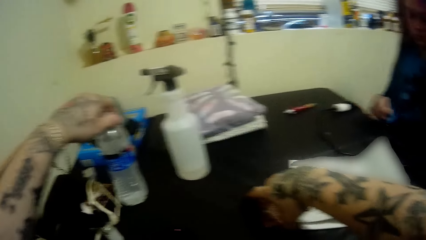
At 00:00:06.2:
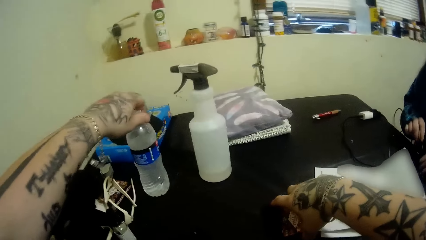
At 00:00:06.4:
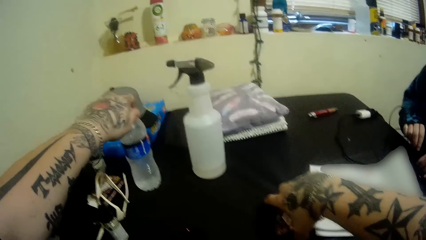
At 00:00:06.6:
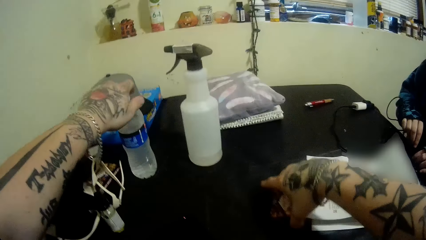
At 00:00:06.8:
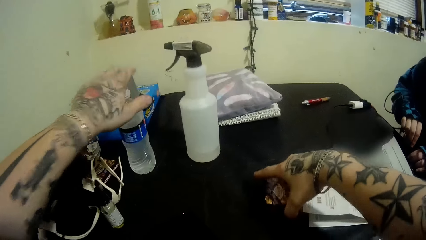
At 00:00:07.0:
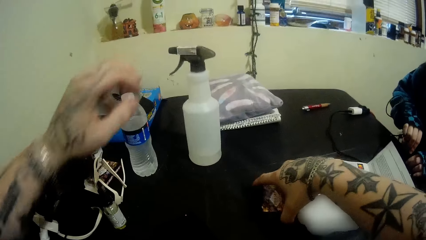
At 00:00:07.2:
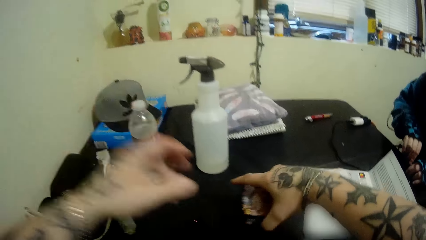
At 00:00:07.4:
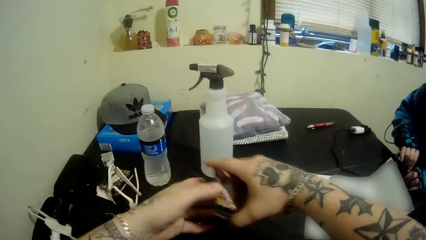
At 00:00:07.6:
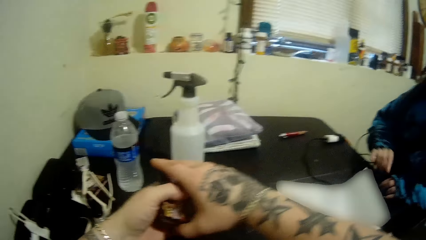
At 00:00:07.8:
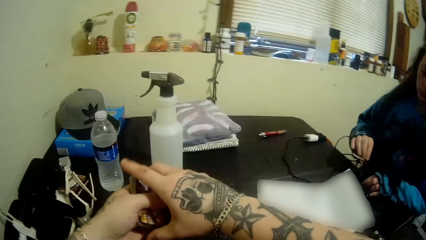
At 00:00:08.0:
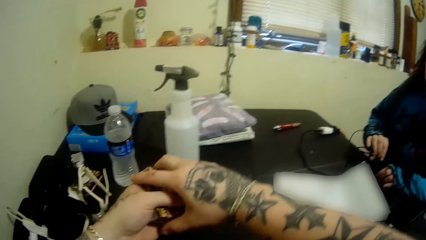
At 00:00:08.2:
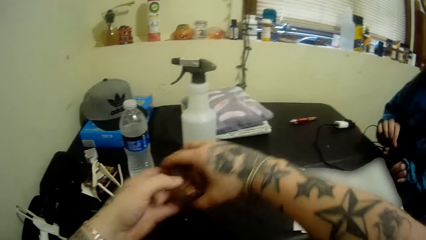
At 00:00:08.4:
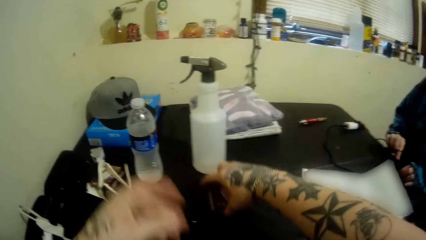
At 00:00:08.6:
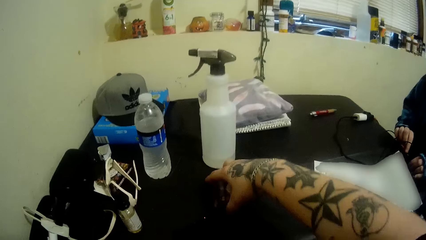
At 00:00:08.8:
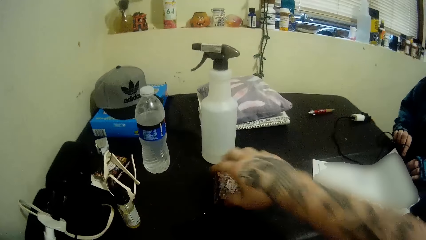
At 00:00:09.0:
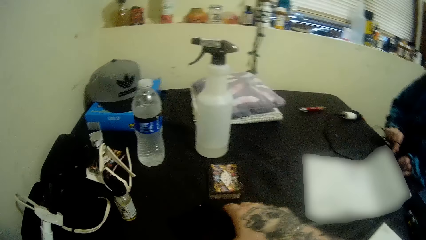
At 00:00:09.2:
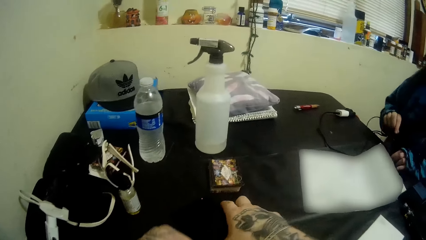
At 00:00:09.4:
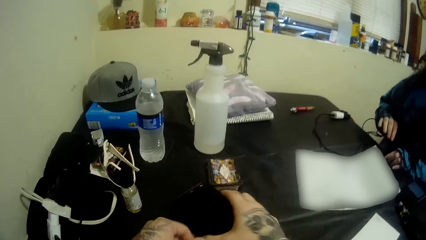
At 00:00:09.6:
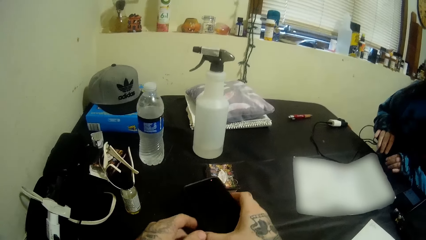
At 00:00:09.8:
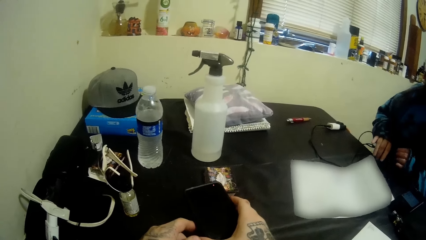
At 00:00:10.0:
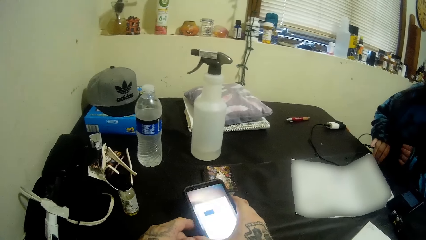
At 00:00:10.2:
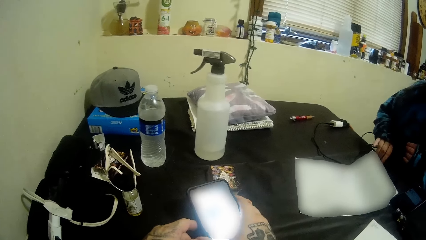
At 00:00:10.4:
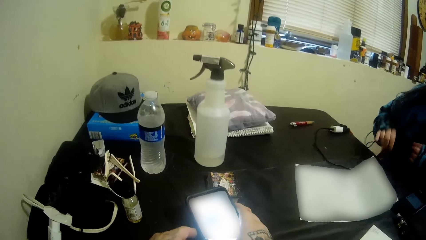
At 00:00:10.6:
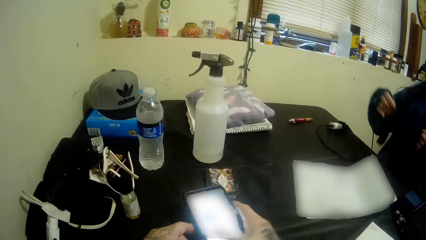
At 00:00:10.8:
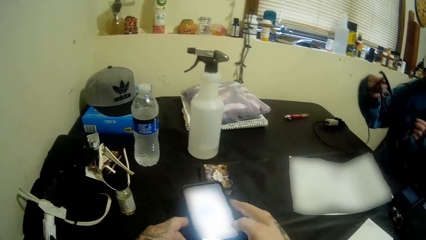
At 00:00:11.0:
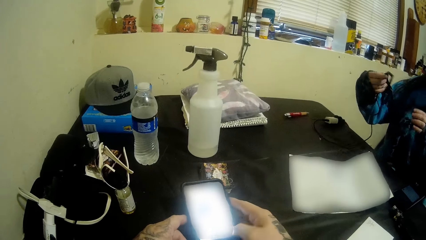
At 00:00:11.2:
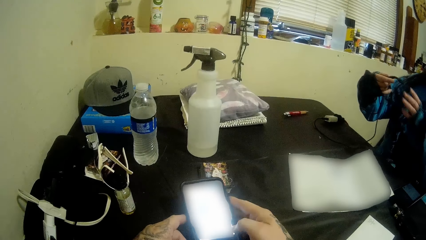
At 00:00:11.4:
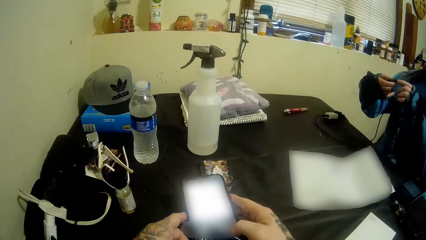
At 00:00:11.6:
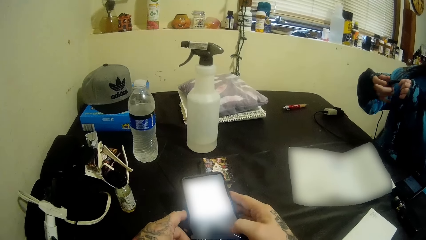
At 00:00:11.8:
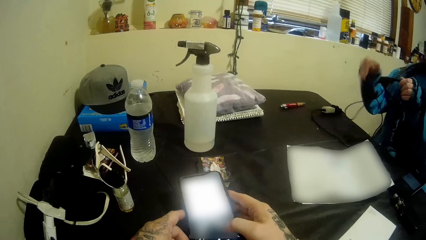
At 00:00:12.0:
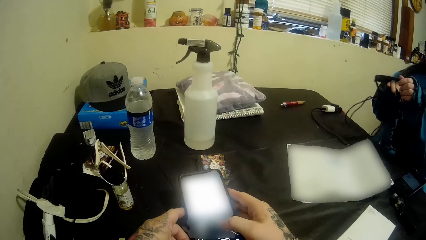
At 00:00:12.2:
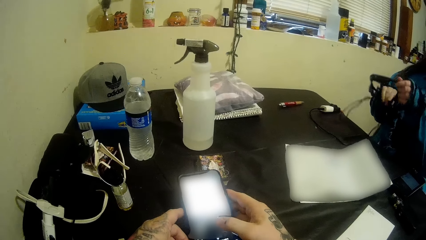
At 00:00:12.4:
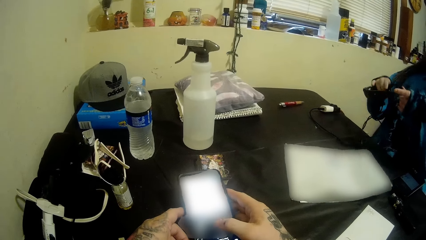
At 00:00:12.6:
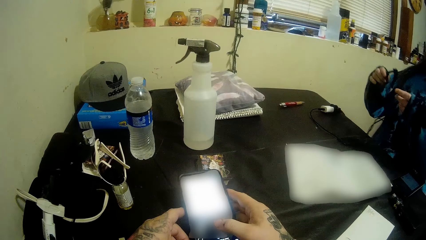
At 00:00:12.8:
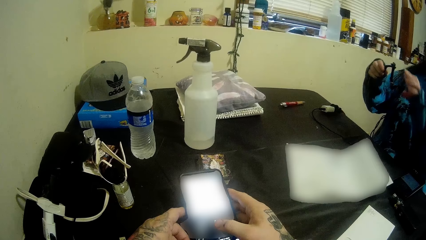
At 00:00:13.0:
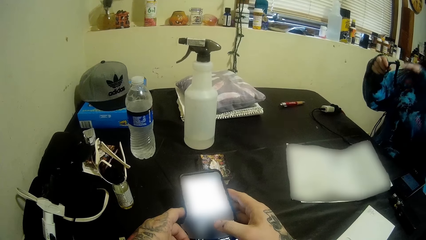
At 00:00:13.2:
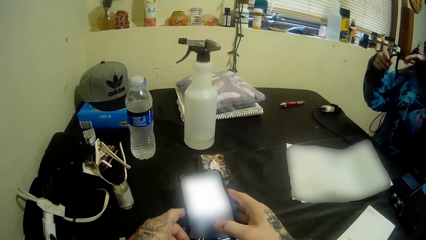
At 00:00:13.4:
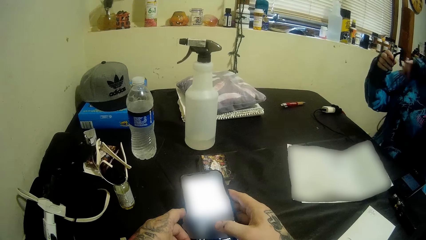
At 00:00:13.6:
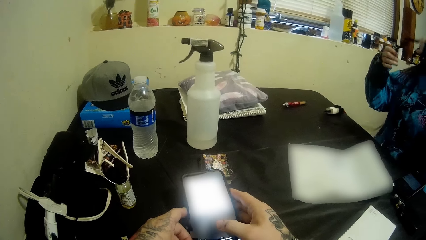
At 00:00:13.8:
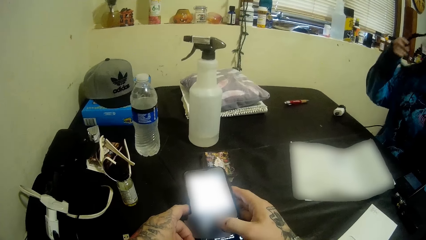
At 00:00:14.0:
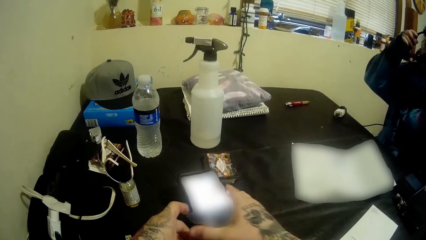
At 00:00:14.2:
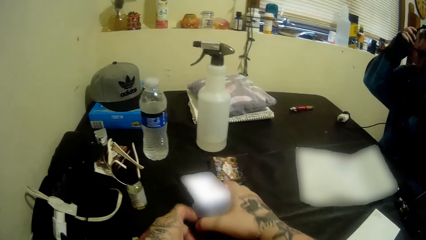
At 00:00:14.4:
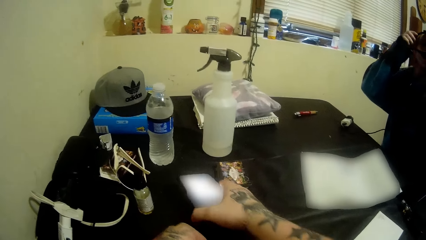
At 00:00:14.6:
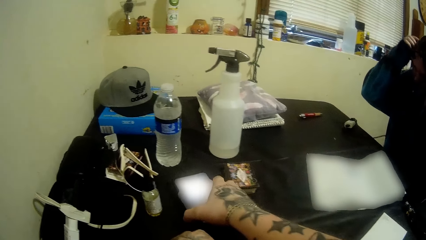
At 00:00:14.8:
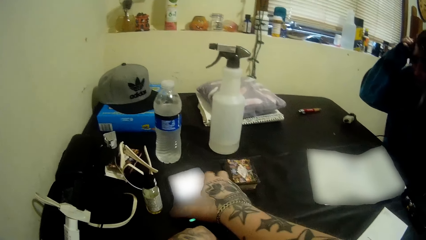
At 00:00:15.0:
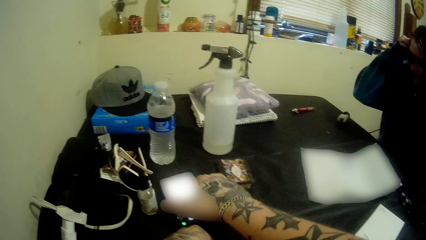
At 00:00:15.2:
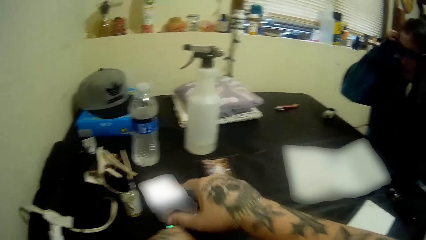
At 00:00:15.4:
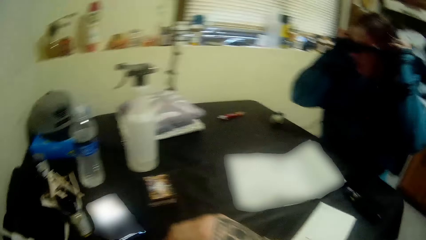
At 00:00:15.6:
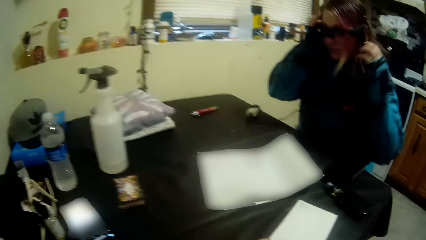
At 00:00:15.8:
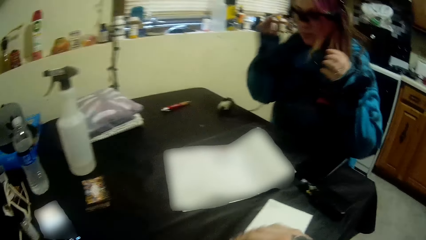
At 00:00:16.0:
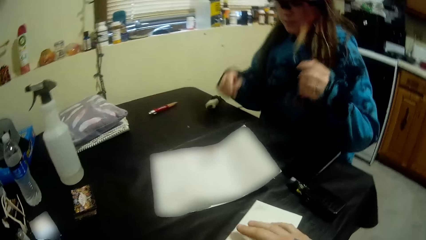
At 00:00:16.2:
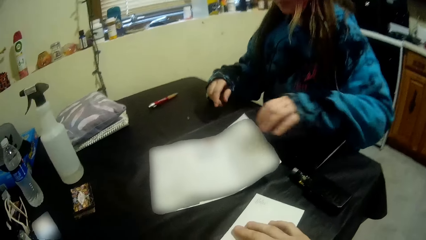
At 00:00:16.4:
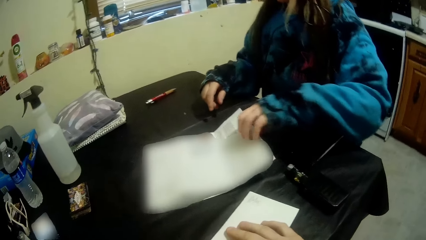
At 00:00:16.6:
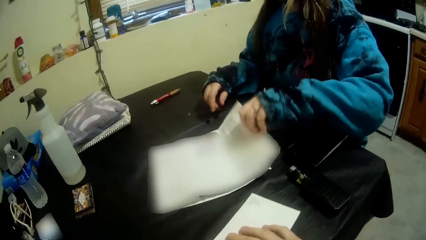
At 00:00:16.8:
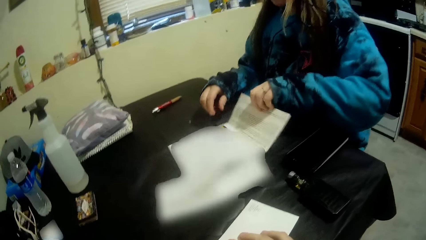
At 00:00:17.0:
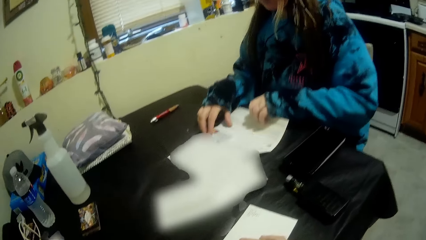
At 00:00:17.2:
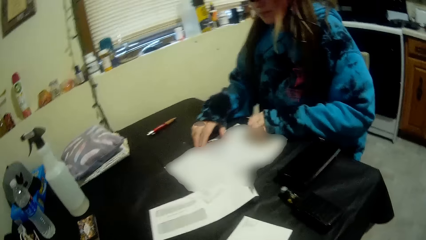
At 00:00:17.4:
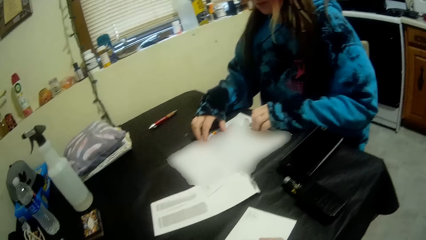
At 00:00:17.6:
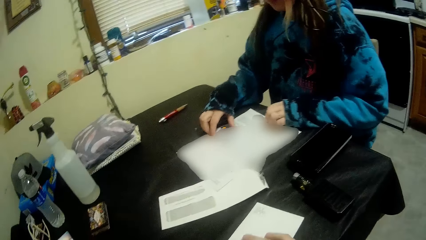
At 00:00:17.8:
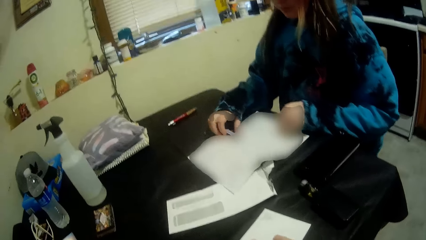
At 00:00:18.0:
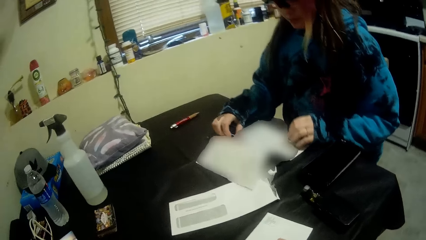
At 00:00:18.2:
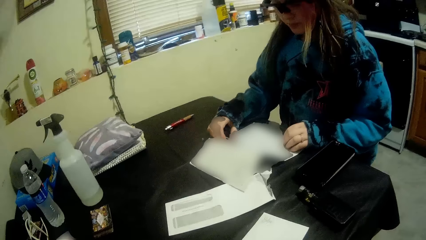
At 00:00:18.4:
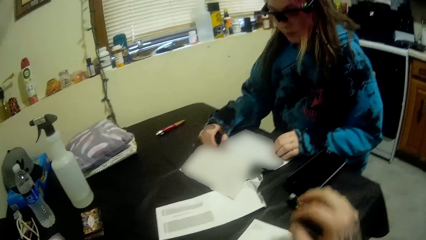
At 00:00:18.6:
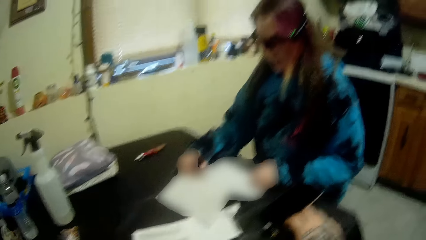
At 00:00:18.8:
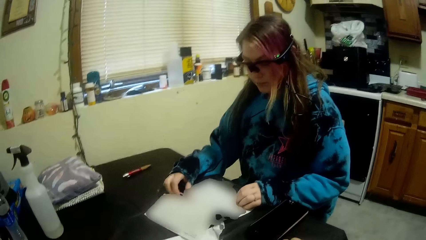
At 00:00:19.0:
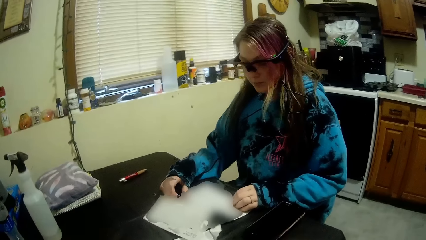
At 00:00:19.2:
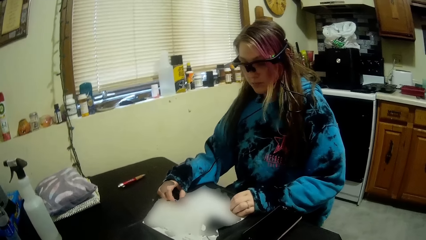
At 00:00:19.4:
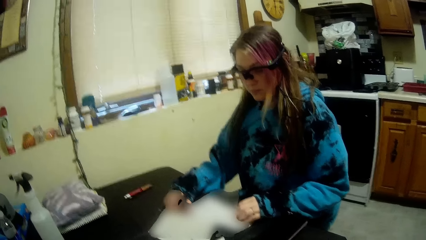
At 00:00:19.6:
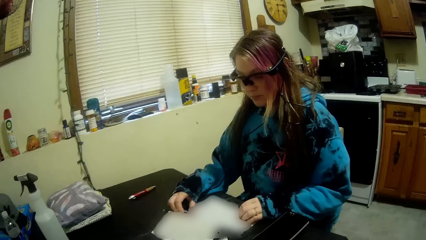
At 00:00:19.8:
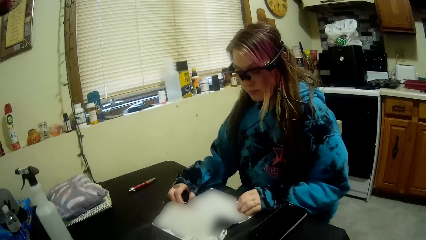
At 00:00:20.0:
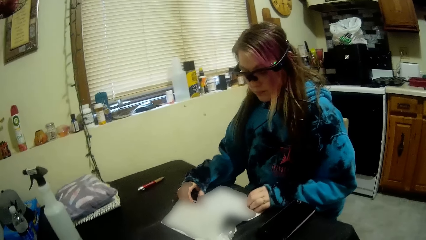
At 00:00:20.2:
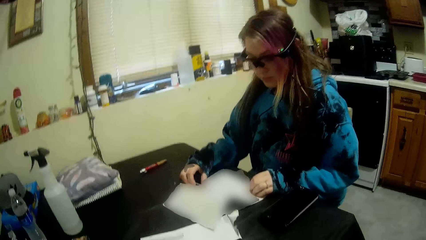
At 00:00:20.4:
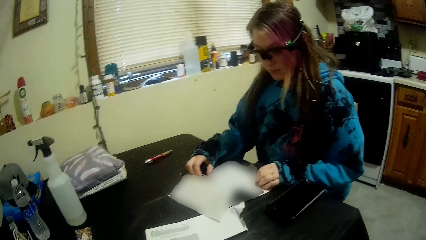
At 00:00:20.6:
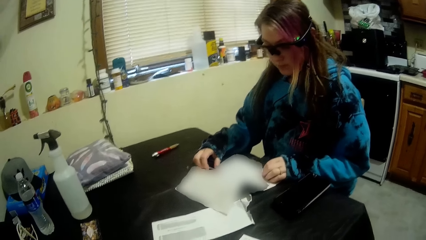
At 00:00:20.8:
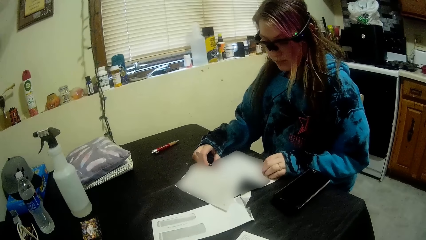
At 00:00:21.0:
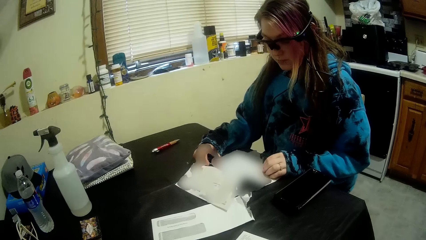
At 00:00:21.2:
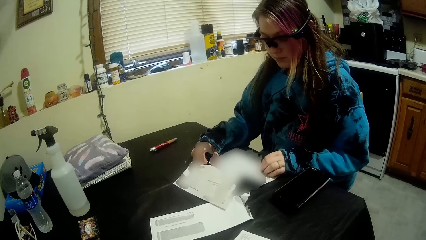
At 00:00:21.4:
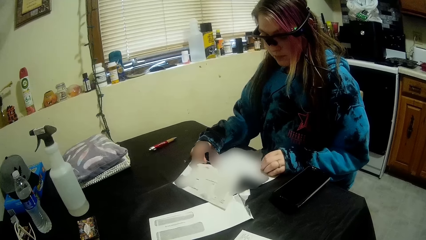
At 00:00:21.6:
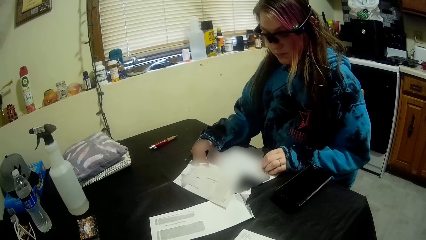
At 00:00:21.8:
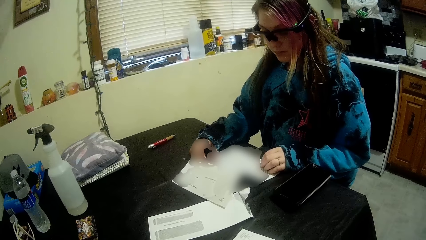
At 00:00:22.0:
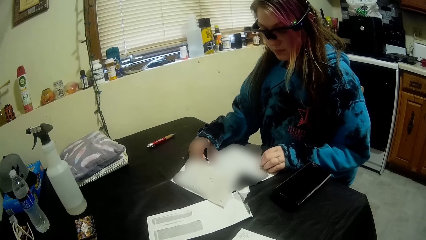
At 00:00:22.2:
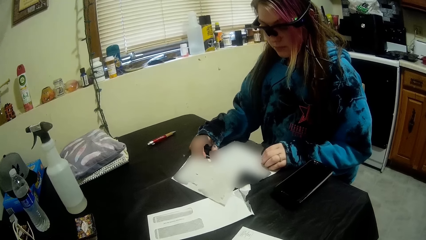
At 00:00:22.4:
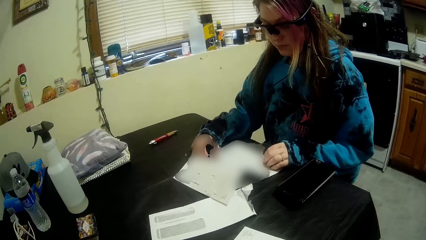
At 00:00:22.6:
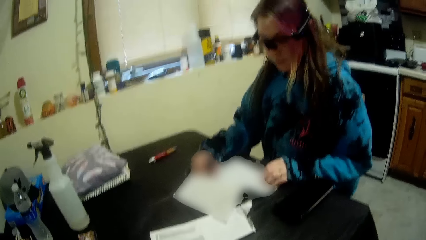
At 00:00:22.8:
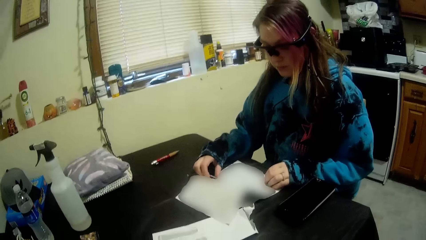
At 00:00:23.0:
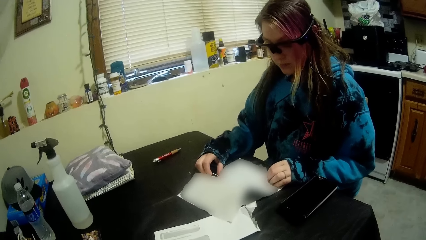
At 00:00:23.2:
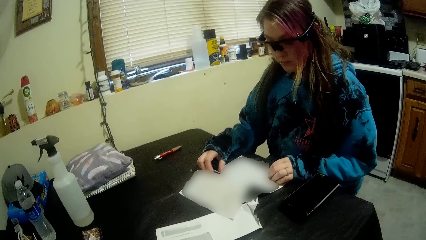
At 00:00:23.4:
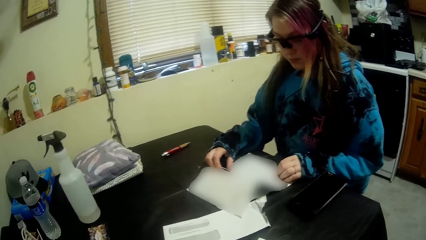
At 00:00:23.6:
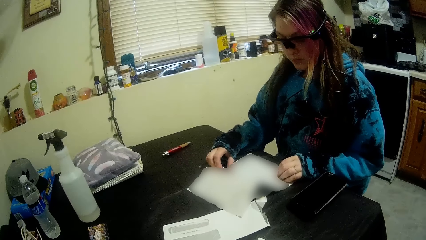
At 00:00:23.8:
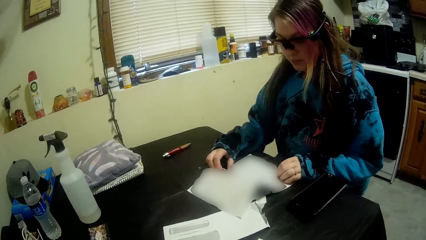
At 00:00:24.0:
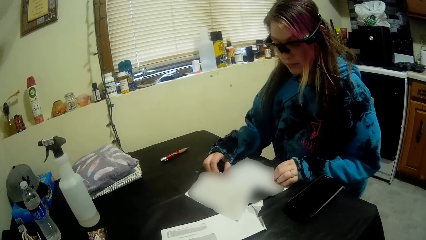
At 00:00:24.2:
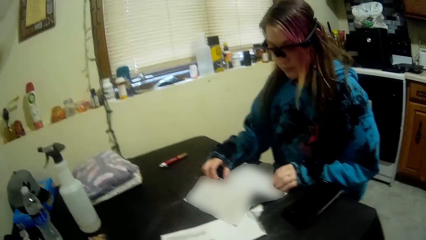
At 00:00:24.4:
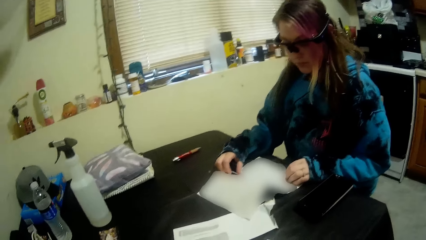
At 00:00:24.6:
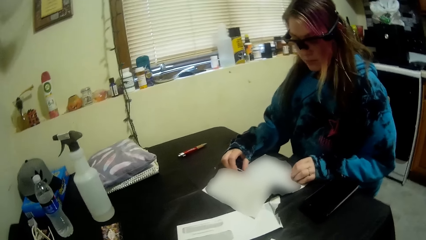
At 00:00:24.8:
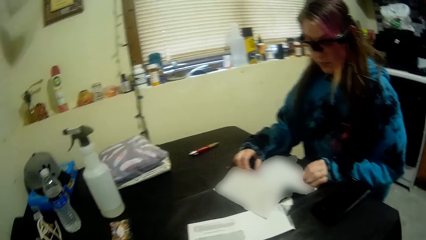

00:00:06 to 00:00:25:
The camera wearer holds the bottle. They drop the bottle on the table. They interact with the woman. The woman fixes a headcam. The camera wearer picks up a stack of cards from the table, holds the cards with both hands and drops the cards on the table. They pick up a phone from the table. They talk to the woman. The woman picks up the headcam from the table. The camera wearer presses the phone. They hold the glasses and wear the glasses. The woman wears the headcam. The camera wearer drops the phone on the table. The woman holds the paper, moves the paper on the table and reads the paper.
